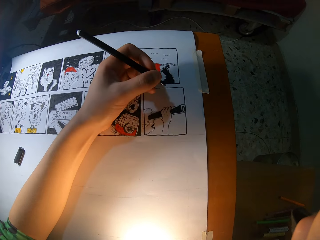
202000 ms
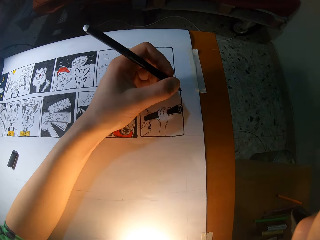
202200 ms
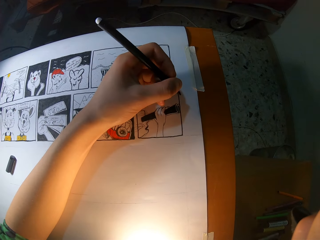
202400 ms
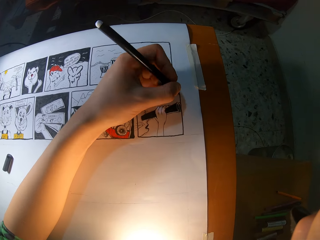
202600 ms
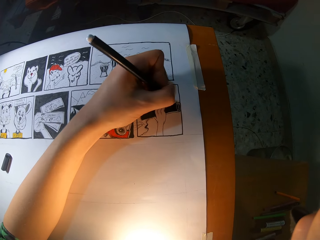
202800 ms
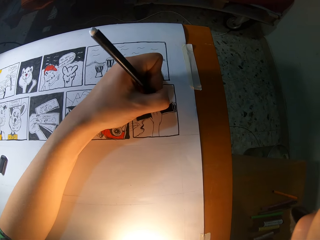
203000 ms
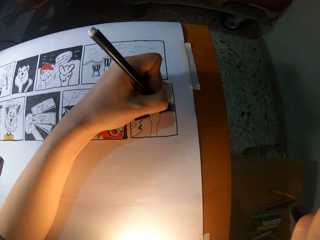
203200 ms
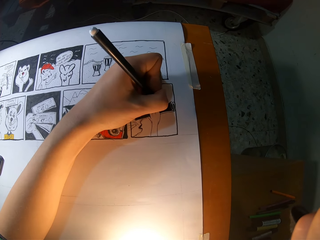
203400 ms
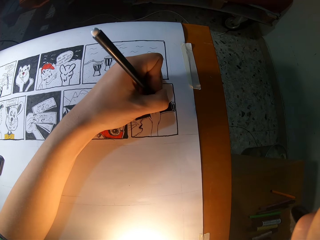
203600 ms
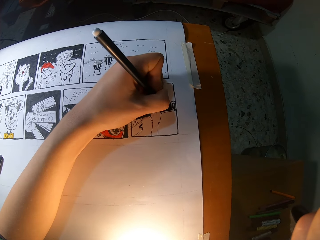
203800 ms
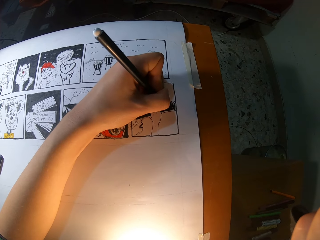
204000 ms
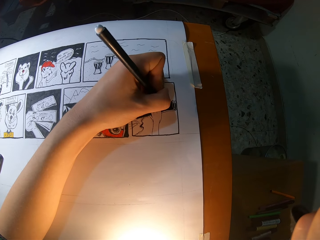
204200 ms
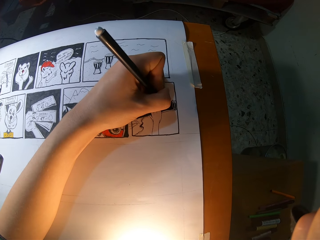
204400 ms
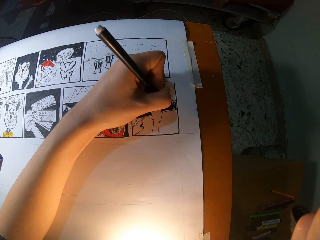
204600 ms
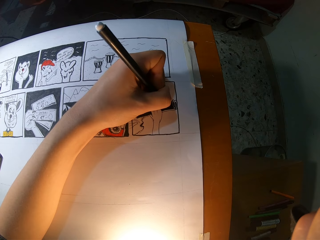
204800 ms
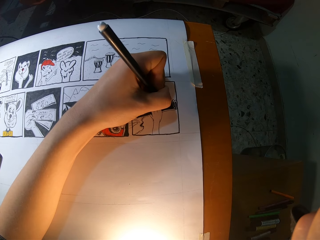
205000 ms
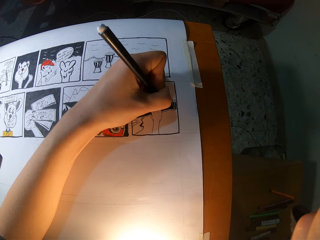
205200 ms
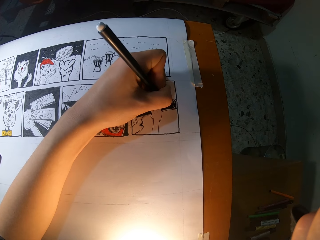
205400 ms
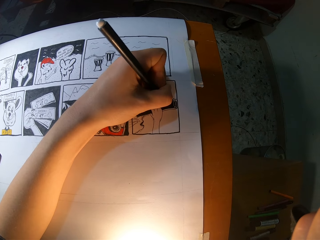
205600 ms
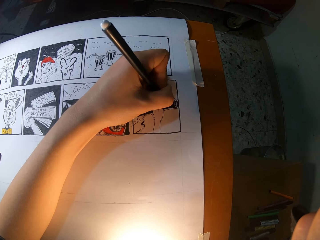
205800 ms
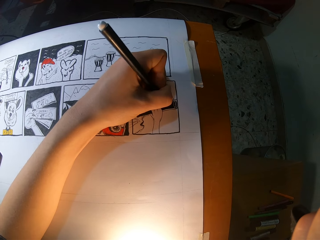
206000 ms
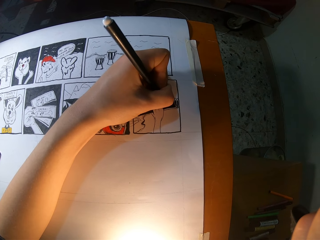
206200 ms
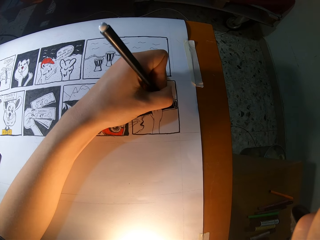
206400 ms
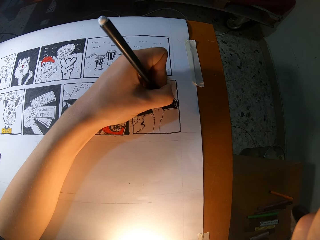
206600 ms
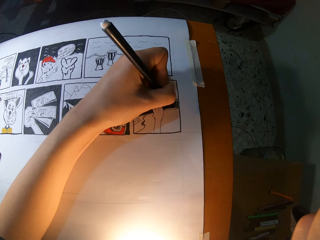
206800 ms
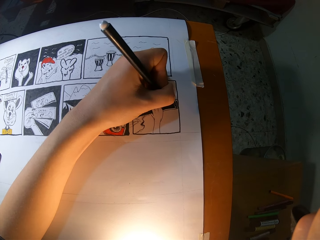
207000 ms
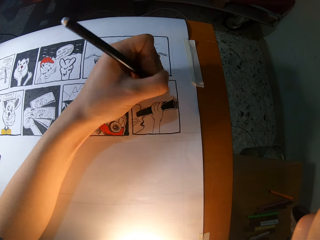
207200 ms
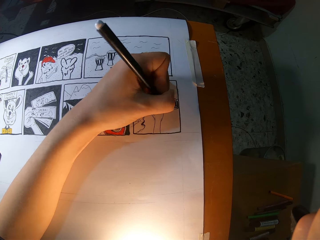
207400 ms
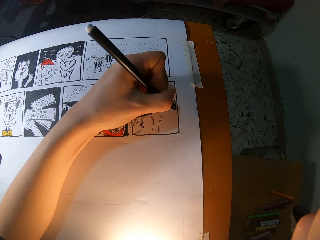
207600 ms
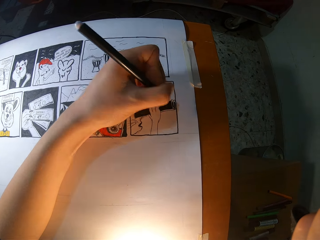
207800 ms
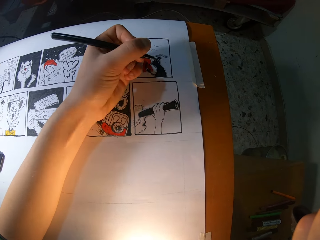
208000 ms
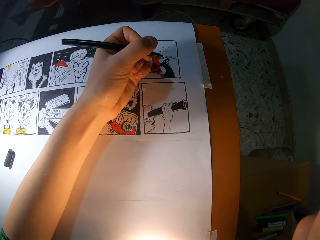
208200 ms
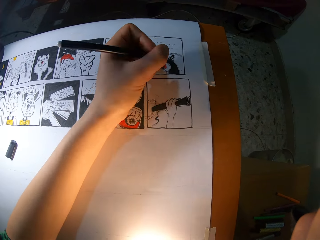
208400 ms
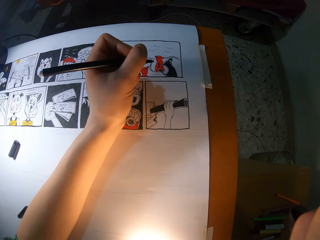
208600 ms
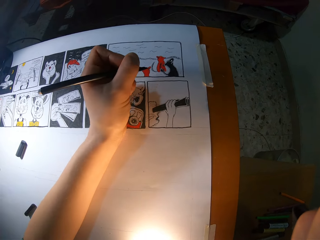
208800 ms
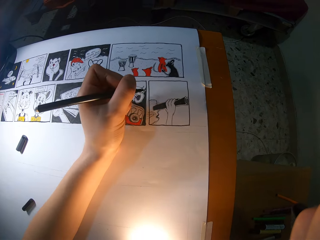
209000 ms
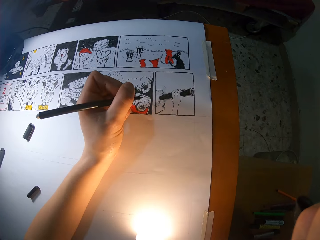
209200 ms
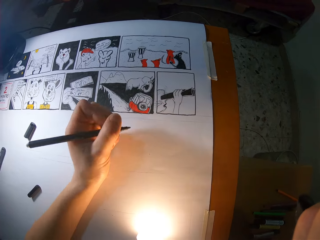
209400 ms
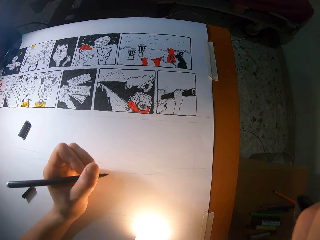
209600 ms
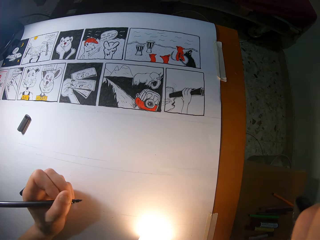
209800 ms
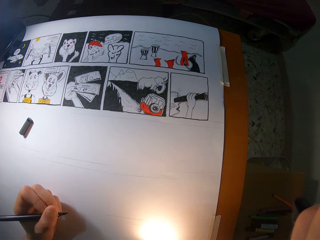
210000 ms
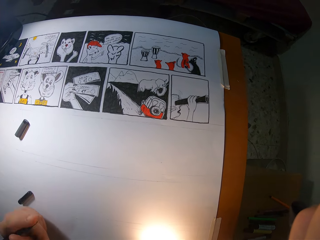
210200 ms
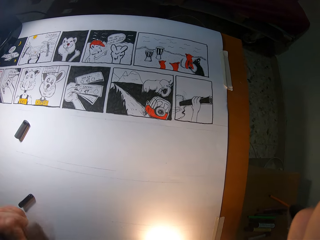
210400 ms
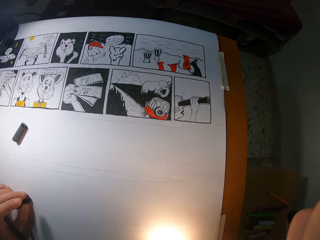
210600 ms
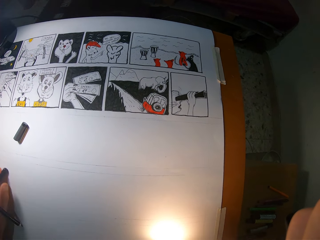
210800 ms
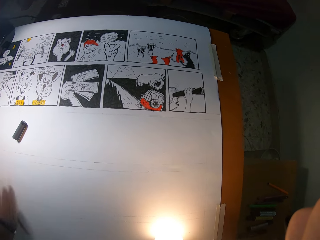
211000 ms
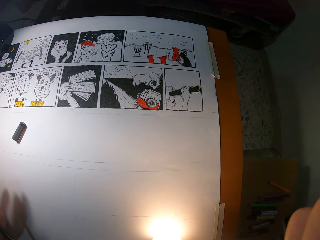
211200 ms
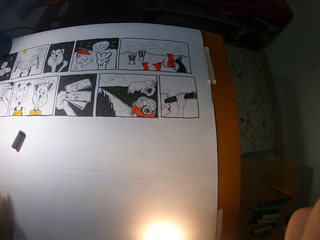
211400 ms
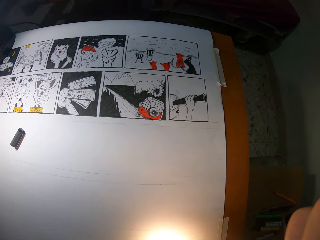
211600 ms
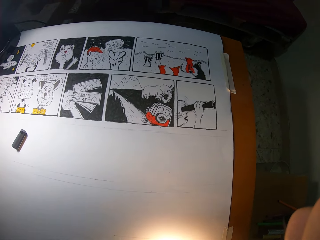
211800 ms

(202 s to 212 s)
The camera wearer draws the book with a marker pen. He draws the book with a marker pen again. He adjusts the pencil cover on the table with his left hand.

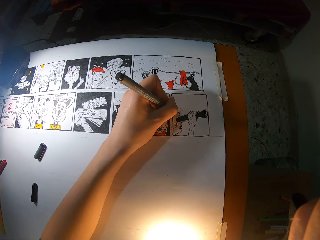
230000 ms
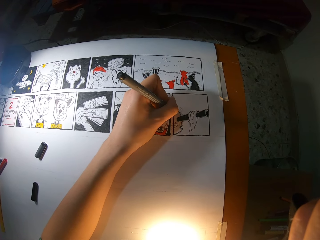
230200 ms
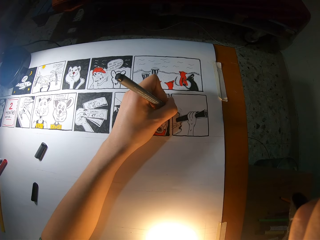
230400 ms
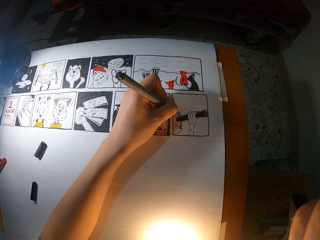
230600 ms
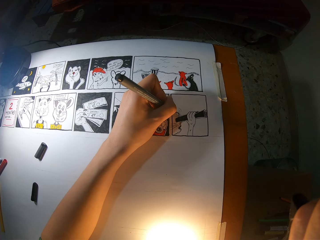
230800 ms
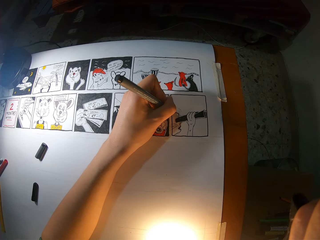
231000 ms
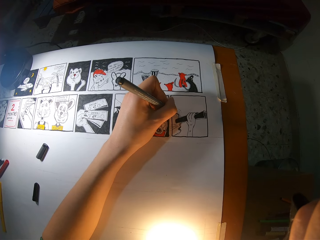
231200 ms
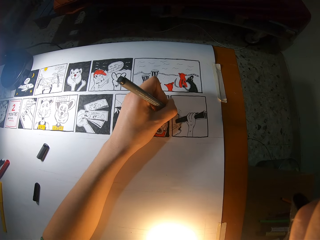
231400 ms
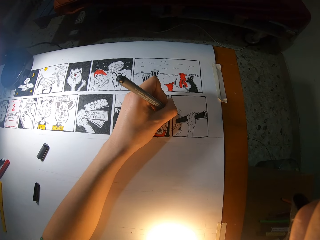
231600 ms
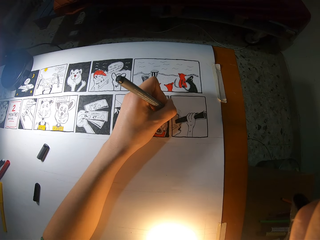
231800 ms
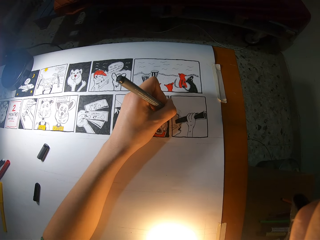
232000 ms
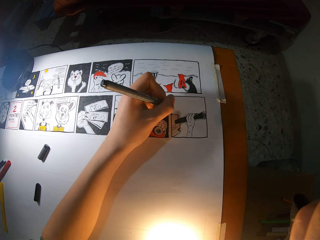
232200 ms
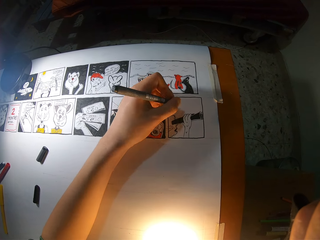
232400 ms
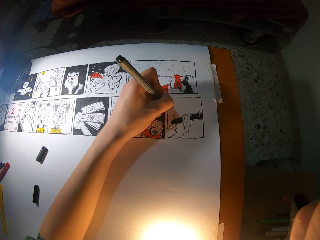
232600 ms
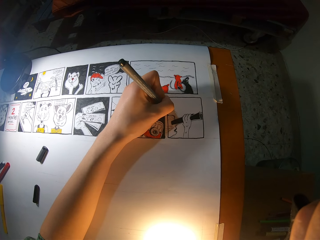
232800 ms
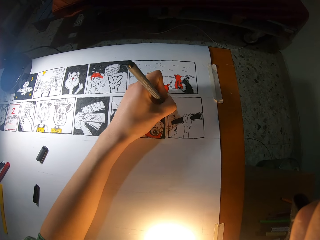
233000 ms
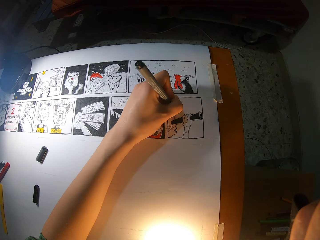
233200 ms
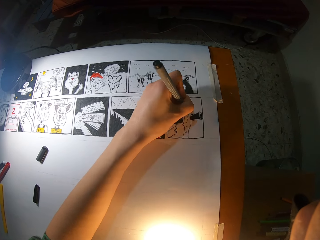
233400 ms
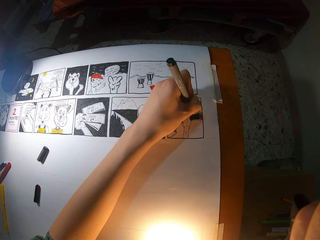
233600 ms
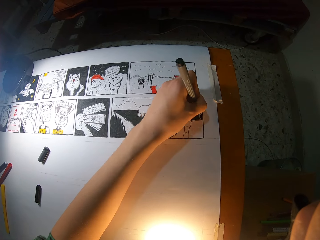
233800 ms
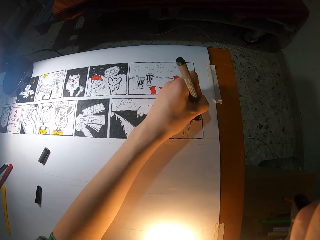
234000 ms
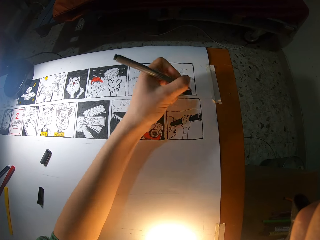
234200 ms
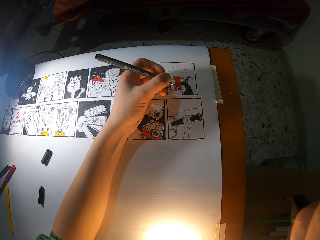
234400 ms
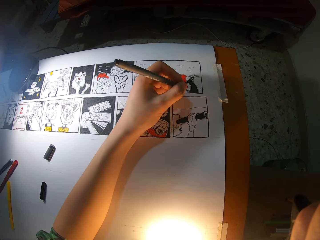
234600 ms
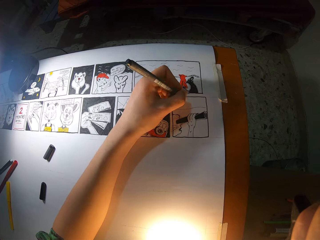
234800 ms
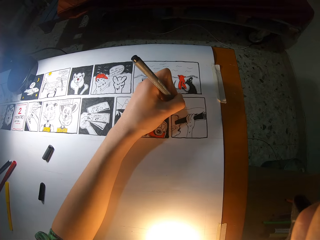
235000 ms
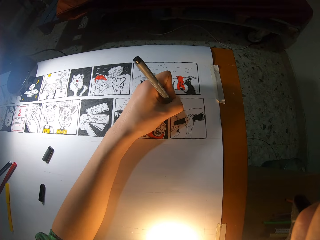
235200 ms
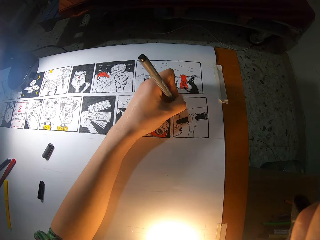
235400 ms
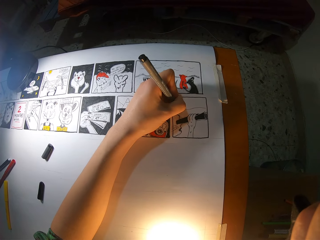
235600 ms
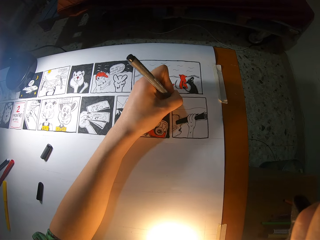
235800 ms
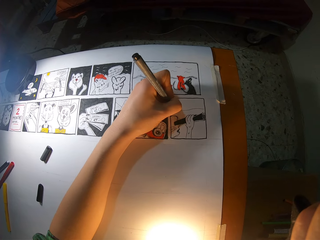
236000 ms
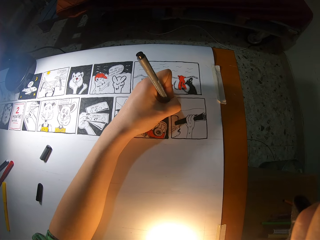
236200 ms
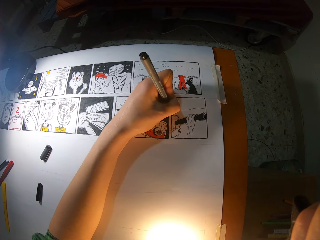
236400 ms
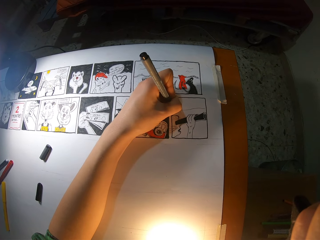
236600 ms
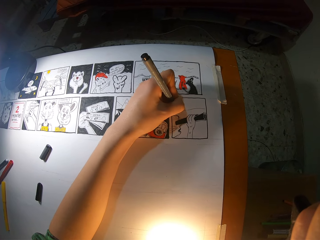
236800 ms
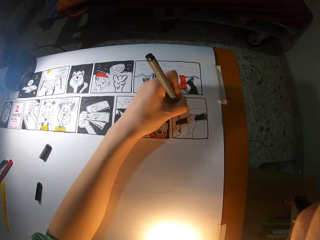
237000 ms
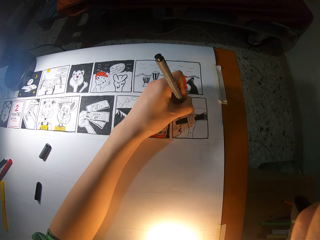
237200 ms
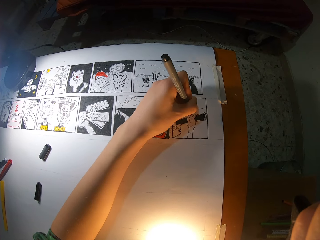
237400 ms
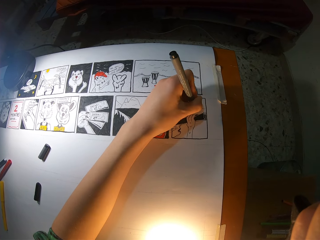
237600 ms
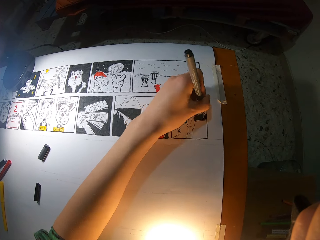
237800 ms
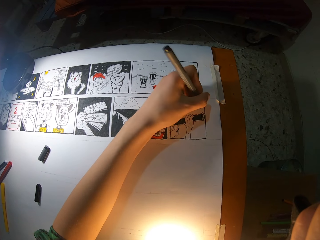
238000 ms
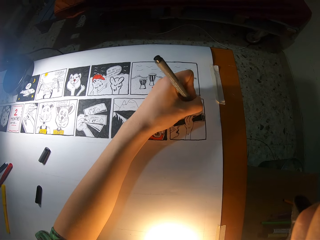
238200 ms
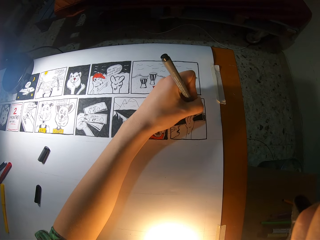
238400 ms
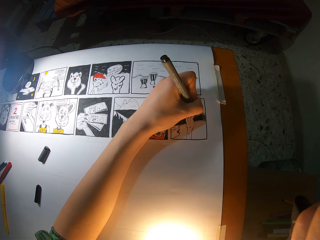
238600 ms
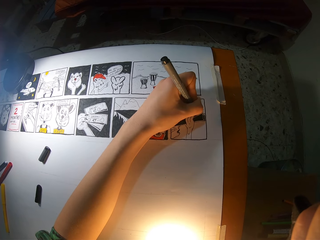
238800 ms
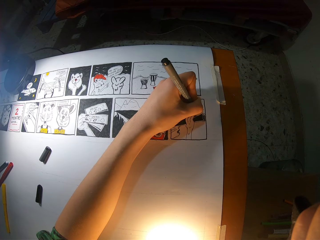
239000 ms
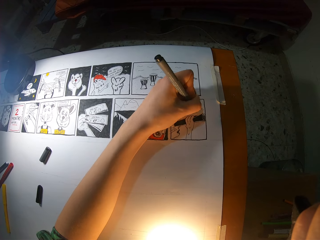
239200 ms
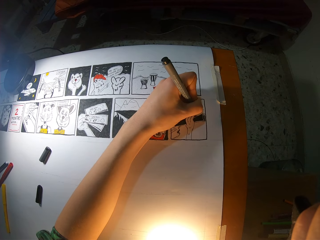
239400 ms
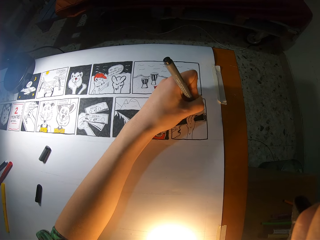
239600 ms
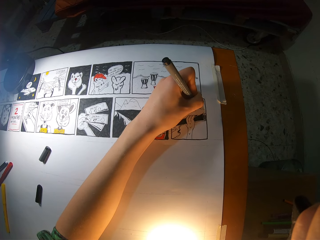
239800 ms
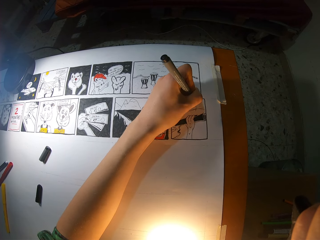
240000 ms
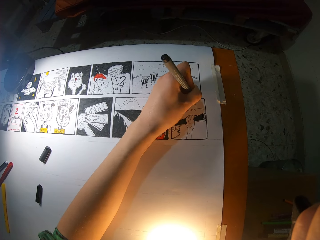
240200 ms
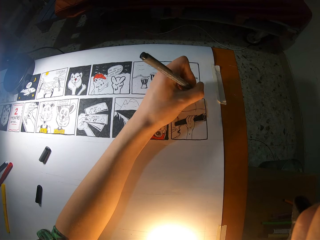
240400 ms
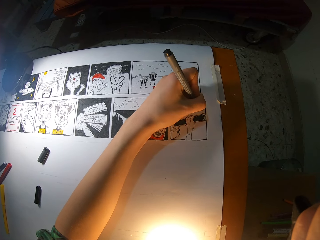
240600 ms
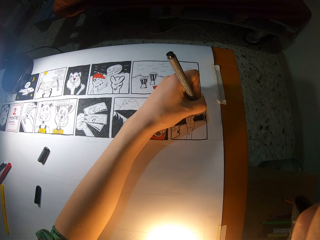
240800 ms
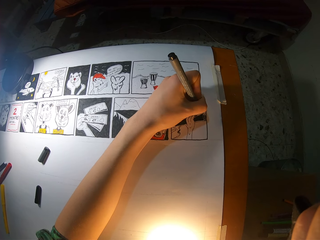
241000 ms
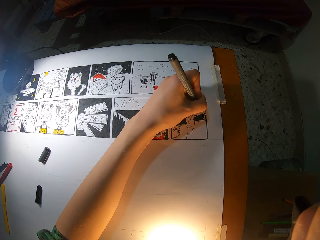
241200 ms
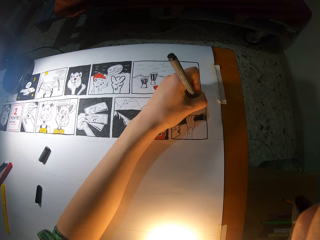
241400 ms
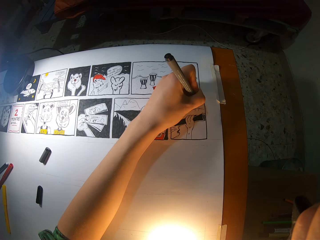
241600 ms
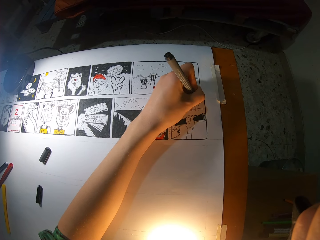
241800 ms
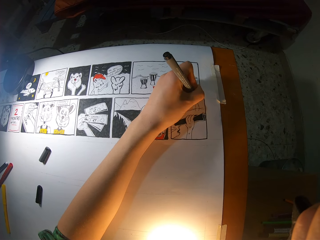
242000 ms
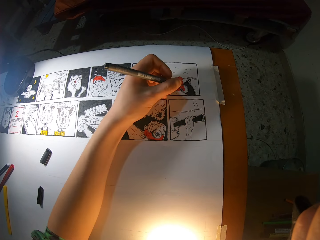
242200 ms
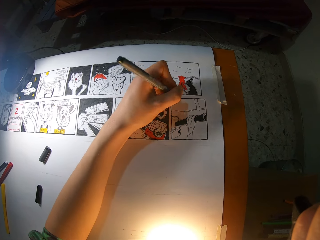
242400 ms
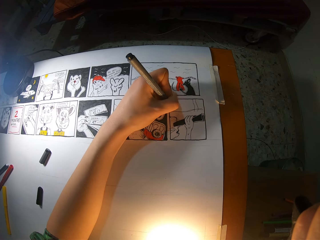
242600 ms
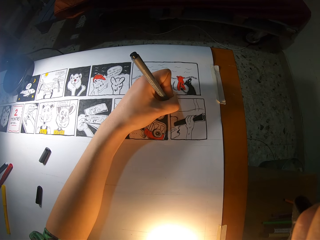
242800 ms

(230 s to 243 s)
The camera wearer draws the book with a marker pen repeatedly.
